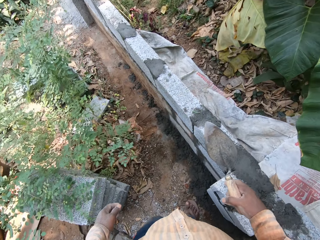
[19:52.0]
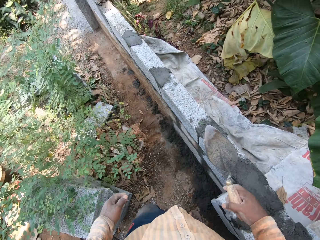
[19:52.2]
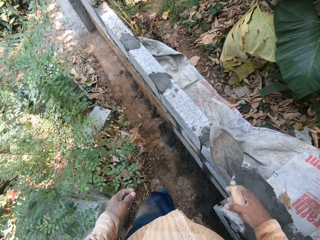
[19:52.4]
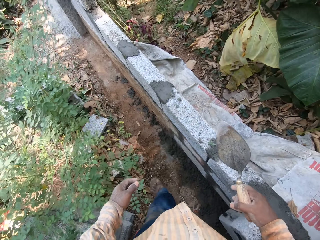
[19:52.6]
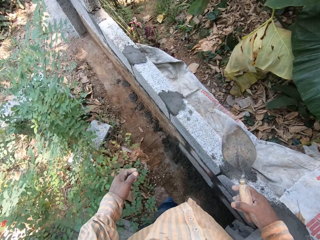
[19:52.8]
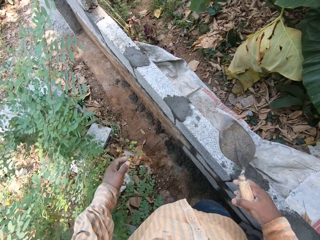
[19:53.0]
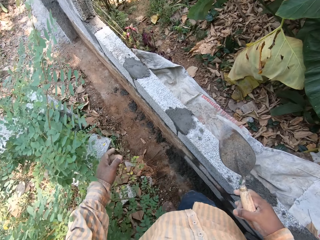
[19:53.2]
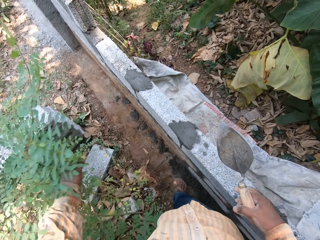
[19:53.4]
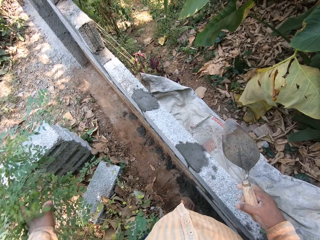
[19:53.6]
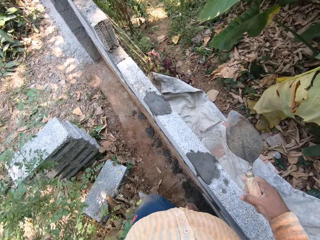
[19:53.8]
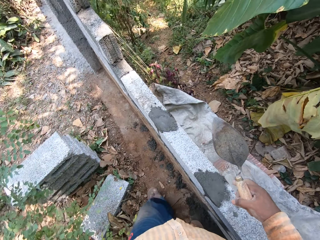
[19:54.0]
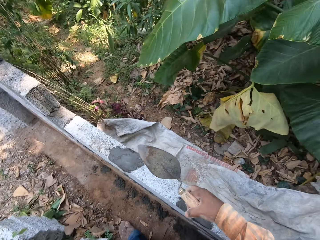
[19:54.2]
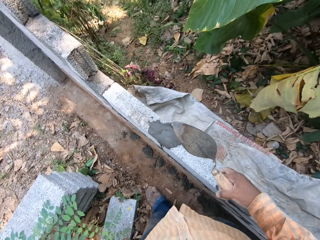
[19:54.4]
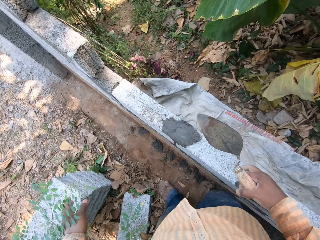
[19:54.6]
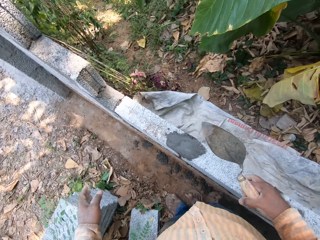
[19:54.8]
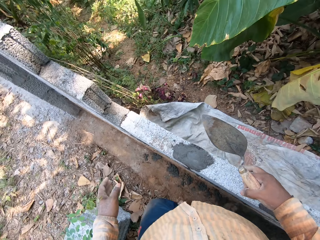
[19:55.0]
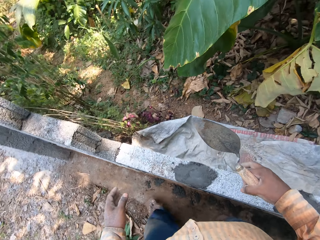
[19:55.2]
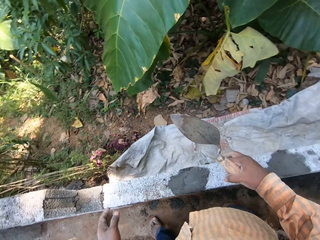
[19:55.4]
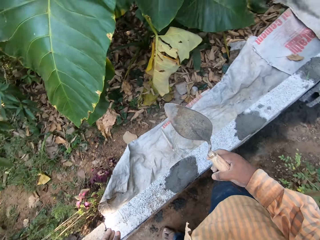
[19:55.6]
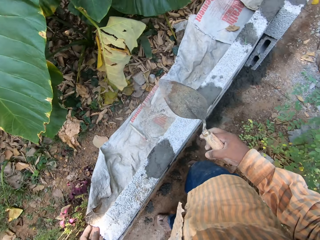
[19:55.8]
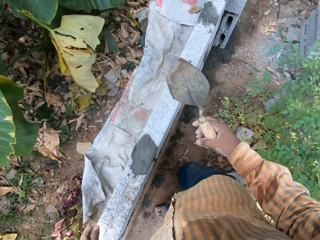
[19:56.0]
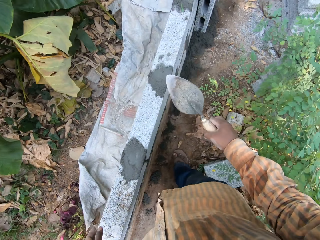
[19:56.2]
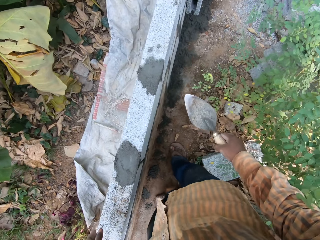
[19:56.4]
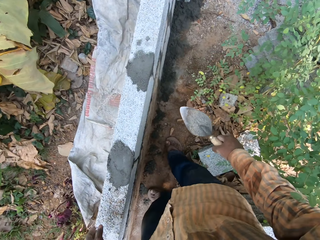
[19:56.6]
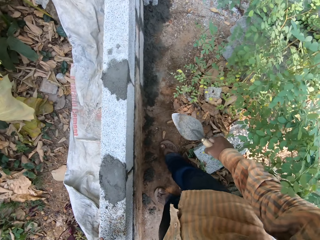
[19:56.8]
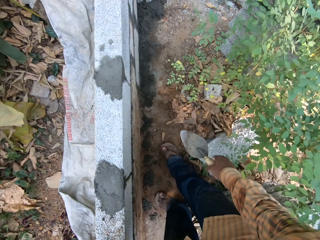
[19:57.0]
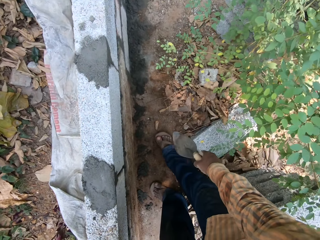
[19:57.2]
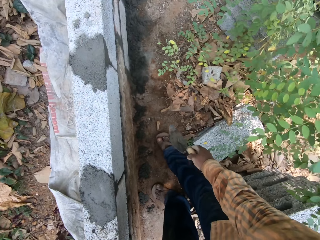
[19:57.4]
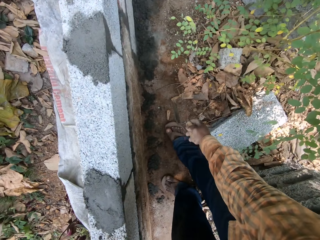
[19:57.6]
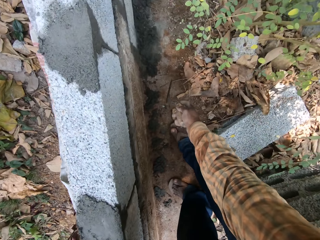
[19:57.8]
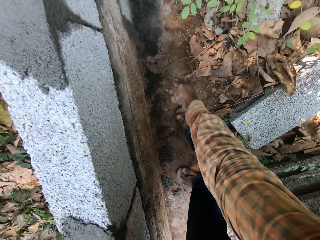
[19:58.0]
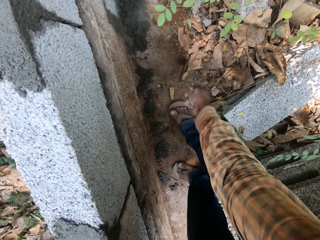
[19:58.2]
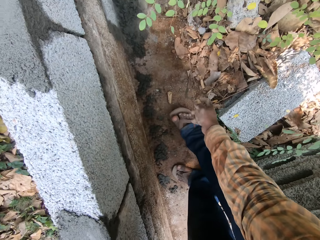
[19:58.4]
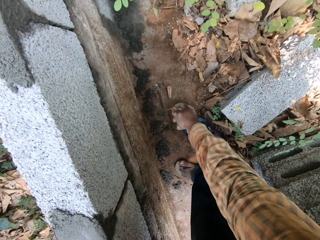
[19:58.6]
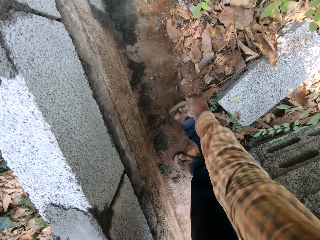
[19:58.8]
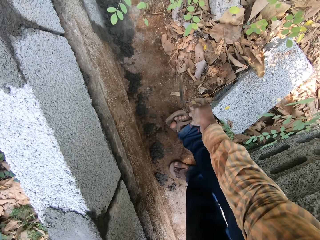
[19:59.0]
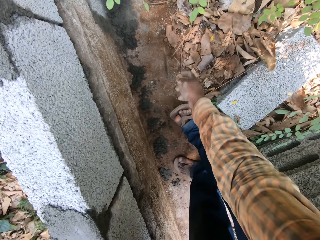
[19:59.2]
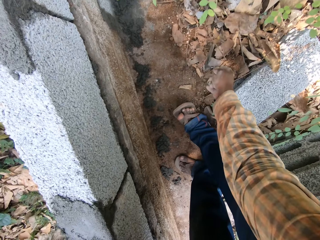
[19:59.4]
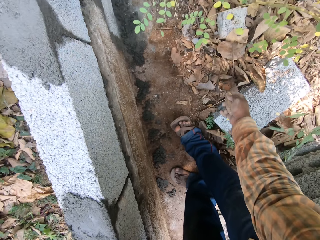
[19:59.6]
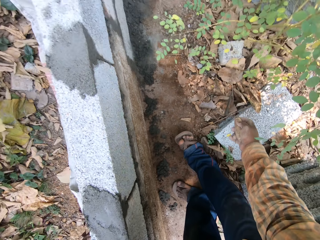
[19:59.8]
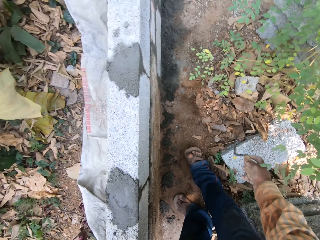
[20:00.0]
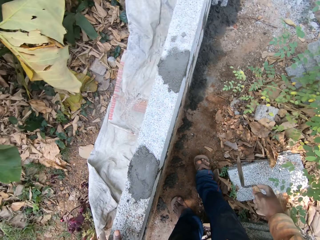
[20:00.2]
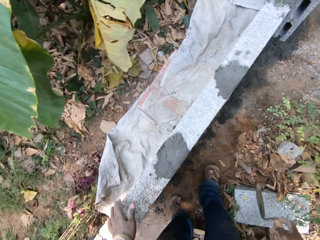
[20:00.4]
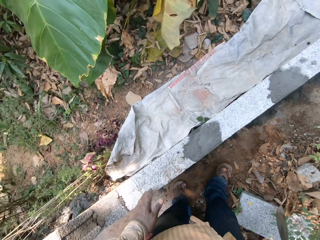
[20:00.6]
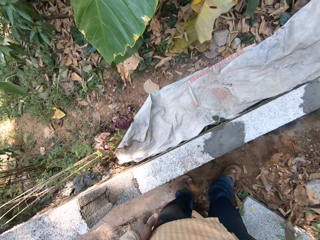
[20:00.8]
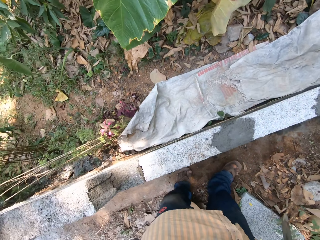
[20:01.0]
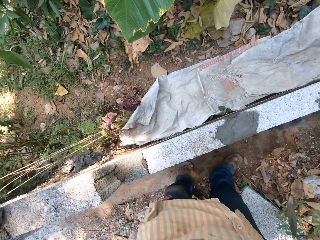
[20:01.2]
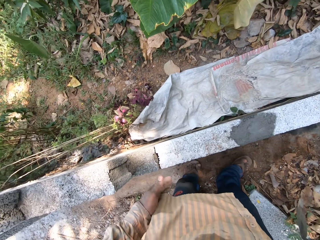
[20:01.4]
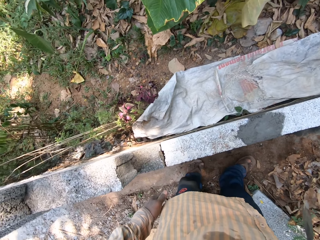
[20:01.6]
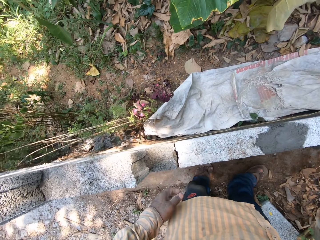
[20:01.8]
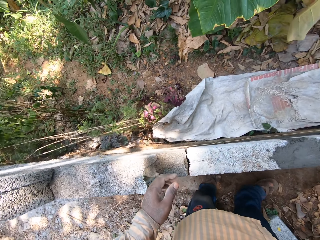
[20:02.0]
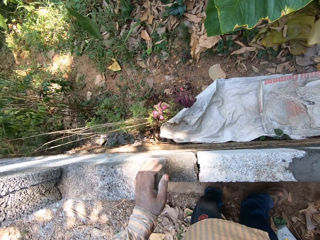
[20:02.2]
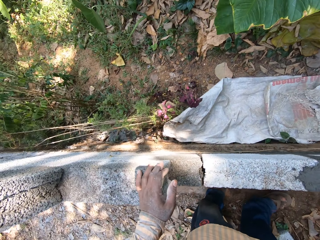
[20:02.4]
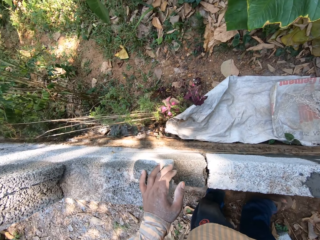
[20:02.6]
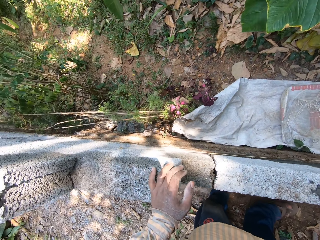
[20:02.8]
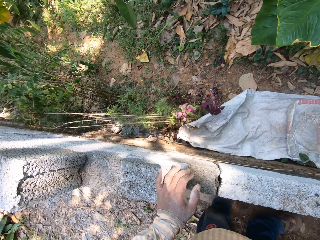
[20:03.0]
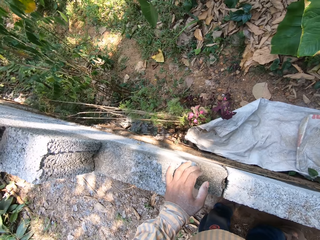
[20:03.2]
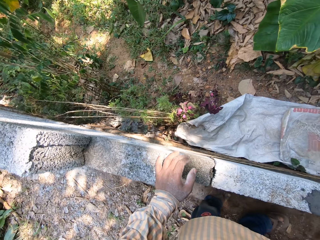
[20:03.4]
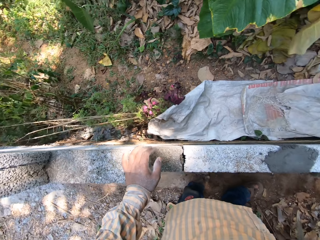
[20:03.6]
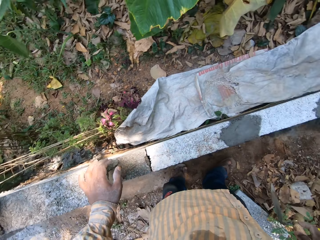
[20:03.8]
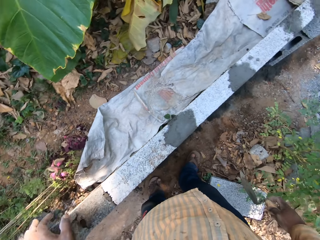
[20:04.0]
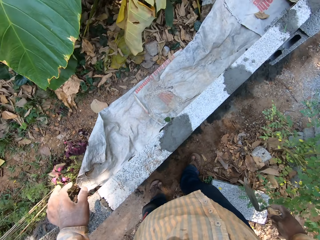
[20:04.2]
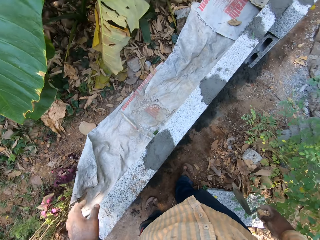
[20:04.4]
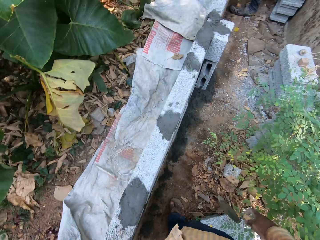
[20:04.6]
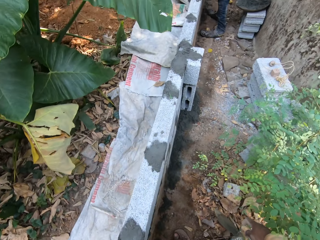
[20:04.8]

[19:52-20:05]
The camera wearer touches the plant. He moves leaves from a flower with his left hand on the ground. He moves dry leaves from the ground with the trowel in his right hand. He scrapes dirt with the brick trowel. He rubs his left palm on his shirt. He touches a stone. He places his left hand on the wall.

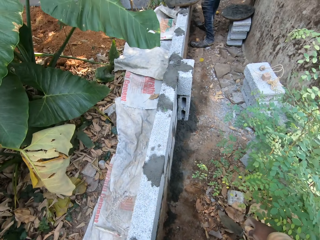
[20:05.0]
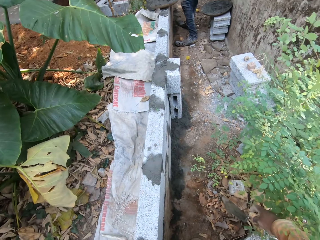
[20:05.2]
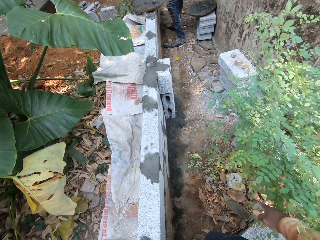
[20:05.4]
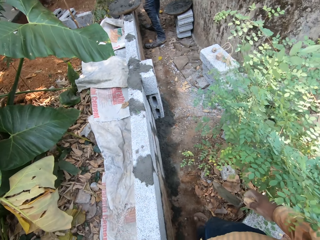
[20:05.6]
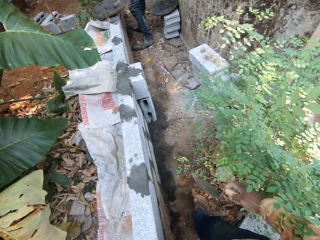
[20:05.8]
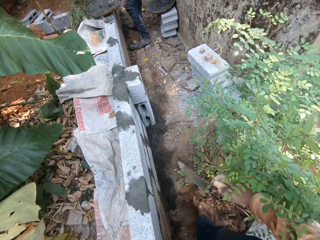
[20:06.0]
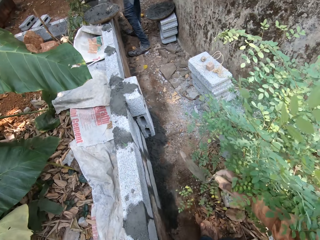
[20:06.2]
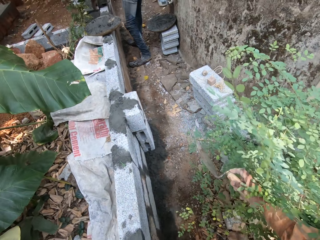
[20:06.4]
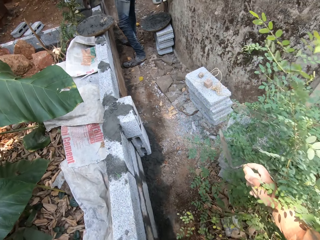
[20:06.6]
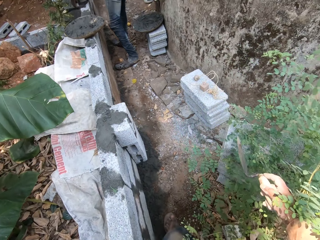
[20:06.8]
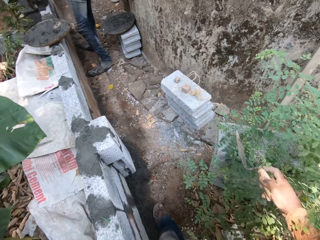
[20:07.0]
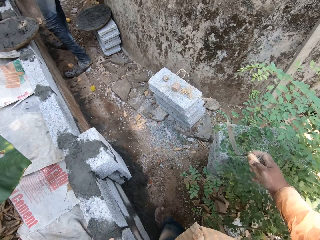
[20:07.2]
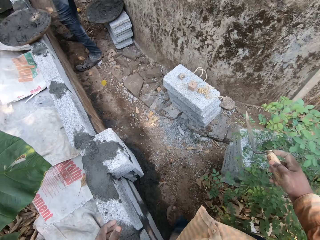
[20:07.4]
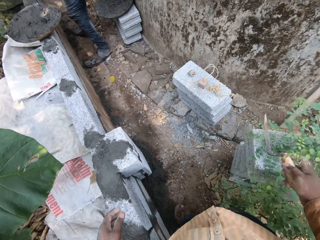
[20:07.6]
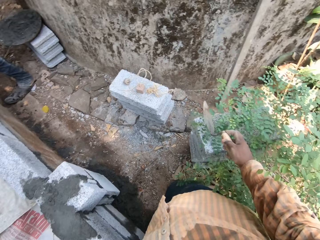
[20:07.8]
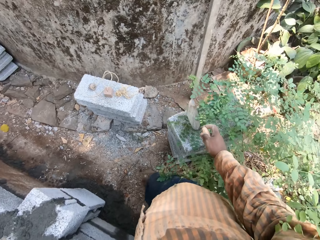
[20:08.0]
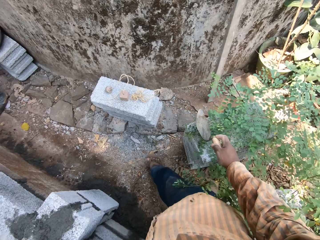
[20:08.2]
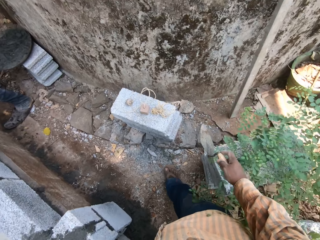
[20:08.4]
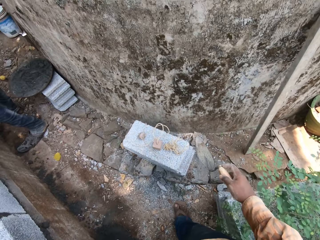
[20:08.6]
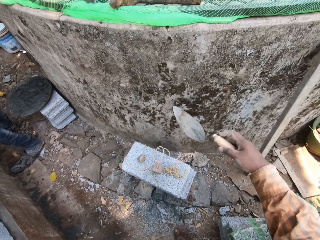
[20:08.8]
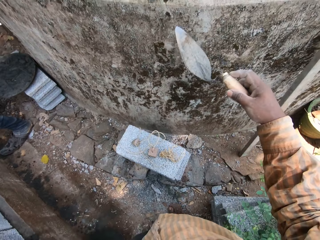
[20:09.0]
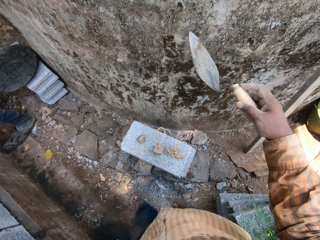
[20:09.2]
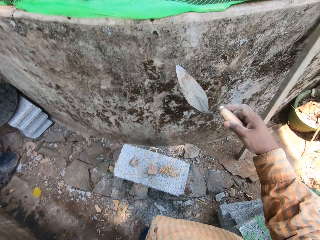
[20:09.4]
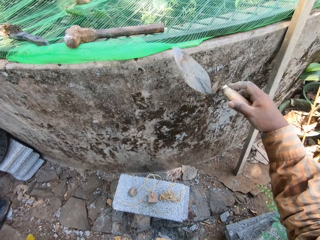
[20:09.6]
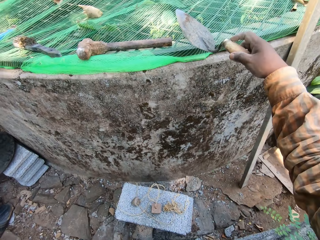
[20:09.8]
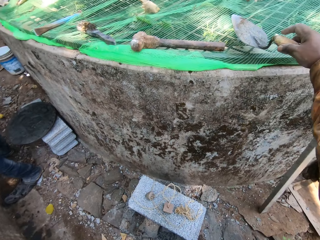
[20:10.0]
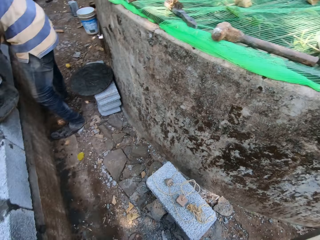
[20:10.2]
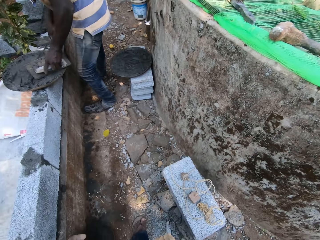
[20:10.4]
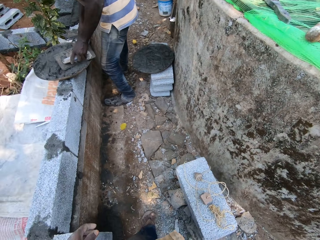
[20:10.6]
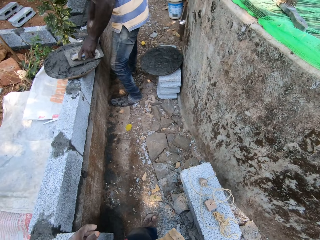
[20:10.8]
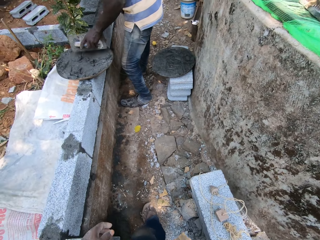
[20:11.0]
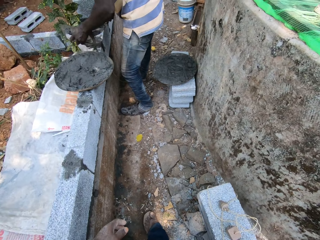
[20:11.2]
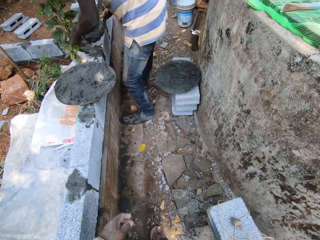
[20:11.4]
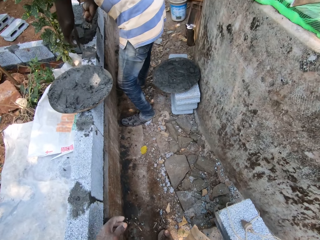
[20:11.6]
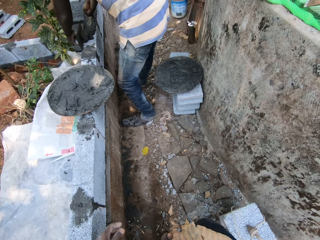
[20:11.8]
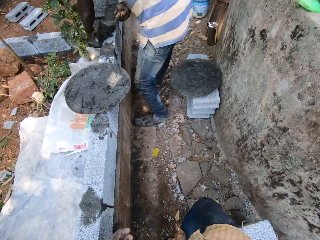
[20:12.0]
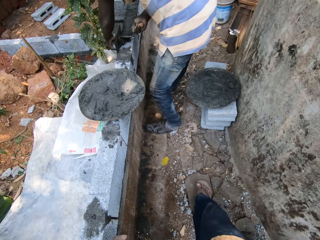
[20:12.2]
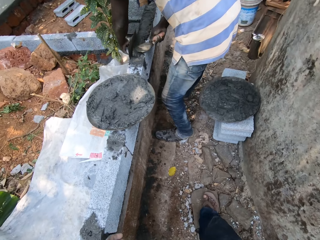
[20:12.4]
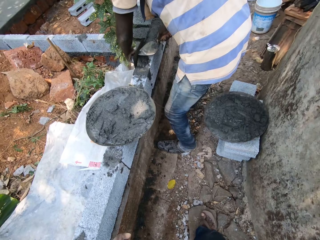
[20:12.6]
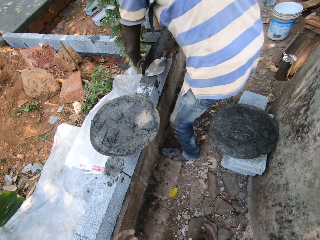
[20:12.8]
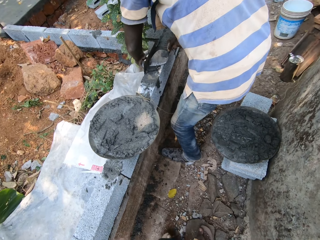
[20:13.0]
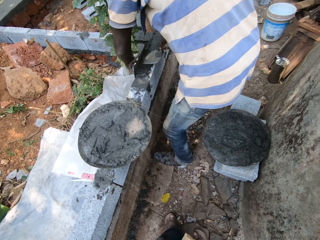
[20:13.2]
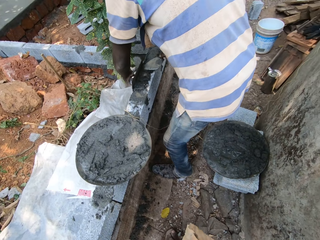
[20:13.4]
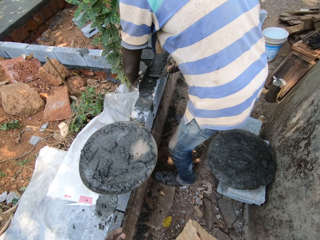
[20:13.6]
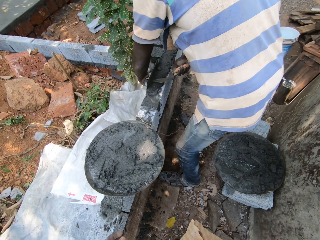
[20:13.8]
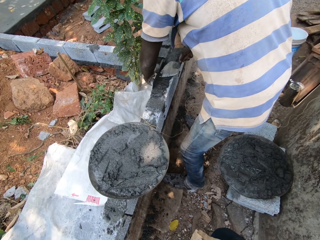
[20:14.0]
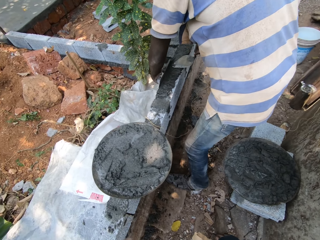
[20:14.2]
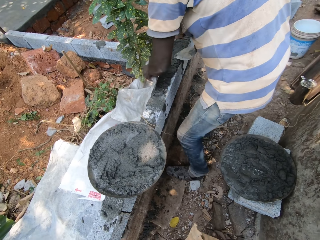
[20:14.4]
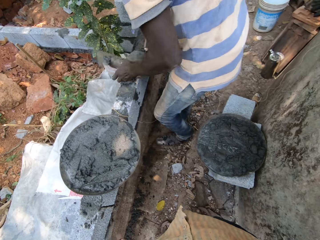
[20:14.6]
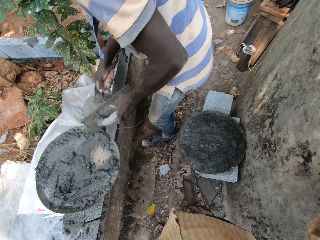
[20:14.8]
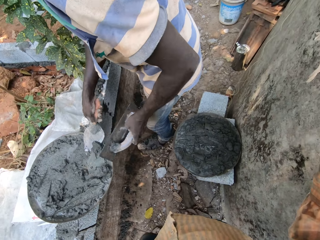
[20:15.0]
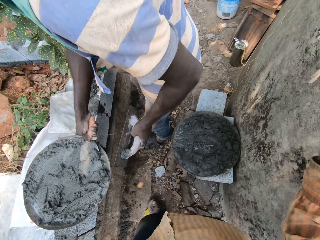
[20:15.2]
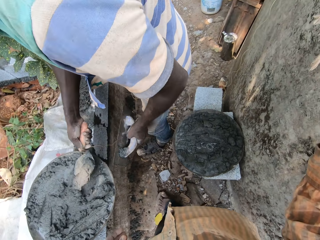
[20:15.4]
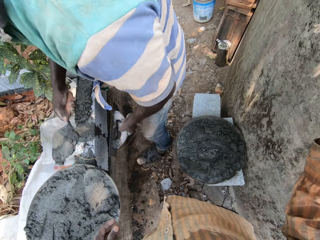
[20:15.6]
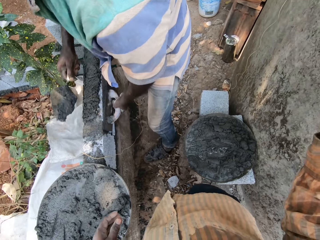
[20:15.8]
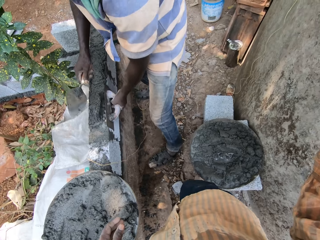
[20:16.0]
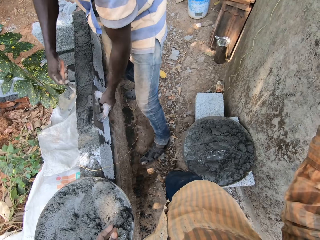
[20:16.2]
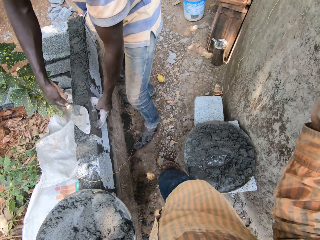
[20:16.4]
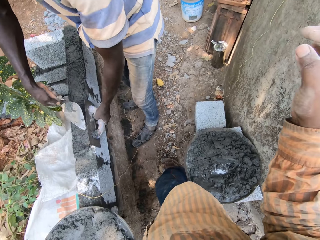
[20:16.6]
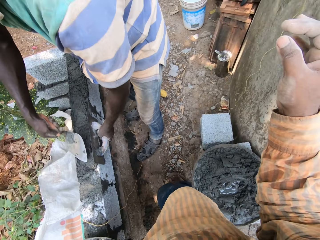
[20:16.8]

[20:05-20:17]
The camera wearer moves leaves of the flower with his left hand. He places the trowel on a well. He drops the brick trowel. A man scoops cement from the pan of cement with the trowel in his right hand and a finishing float in his left hand. The camera wearer walks. The man drops the cement in the trowel in his right hand on the wall and spreads the cement on the wall with the trowel in his right hand. The man scoops cement from the pan of cement with the trowel in his right hand and drops the cement in the trowel in his right hand on the wall. The camera wearer places the finishing float by the wall with his left hand. The man spreads the cement on the wall with the trowel in his right hand.
